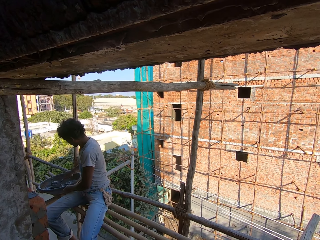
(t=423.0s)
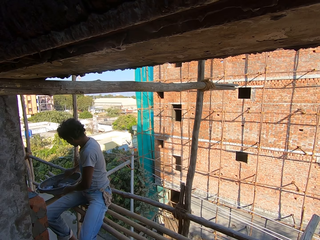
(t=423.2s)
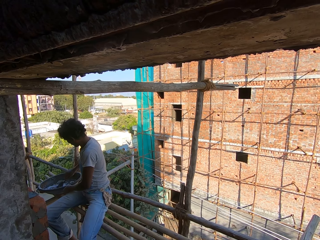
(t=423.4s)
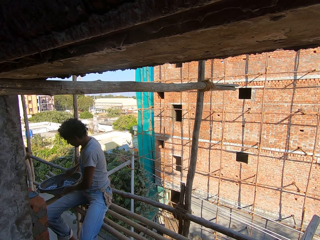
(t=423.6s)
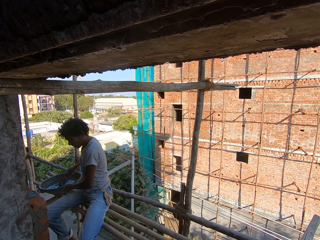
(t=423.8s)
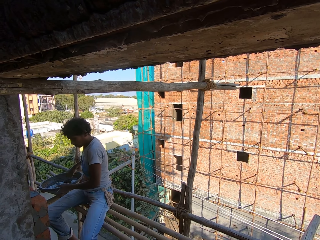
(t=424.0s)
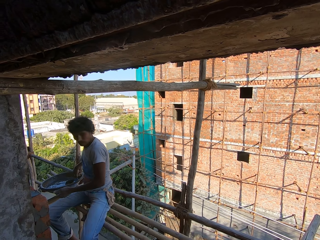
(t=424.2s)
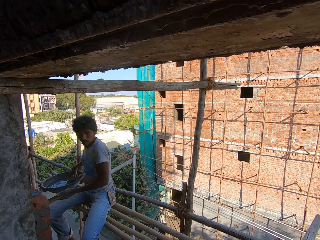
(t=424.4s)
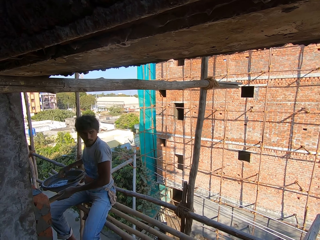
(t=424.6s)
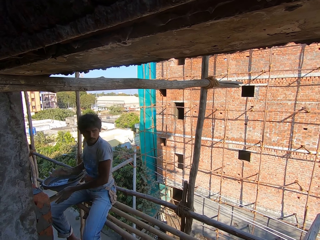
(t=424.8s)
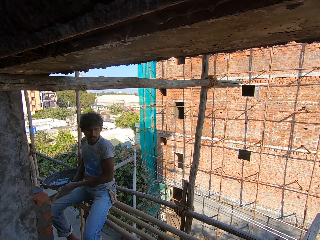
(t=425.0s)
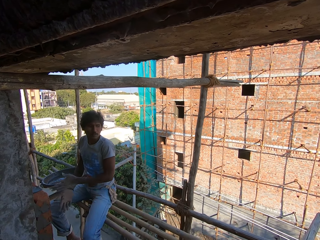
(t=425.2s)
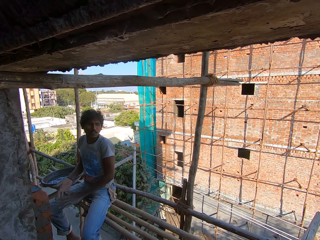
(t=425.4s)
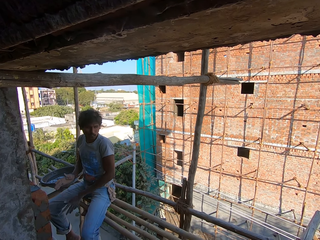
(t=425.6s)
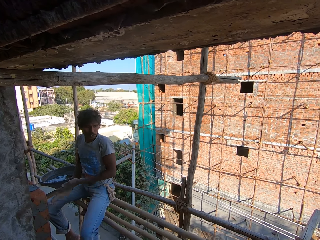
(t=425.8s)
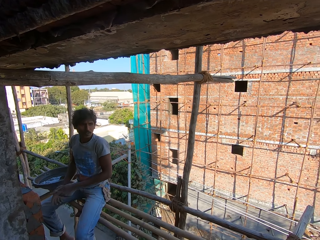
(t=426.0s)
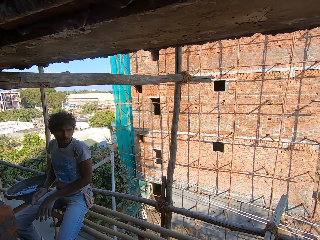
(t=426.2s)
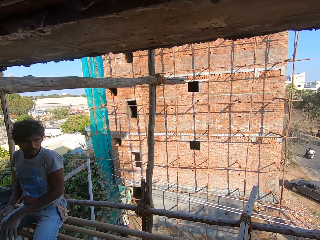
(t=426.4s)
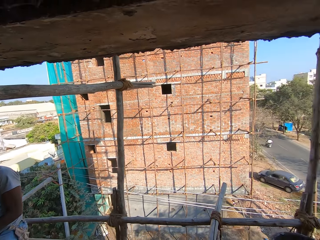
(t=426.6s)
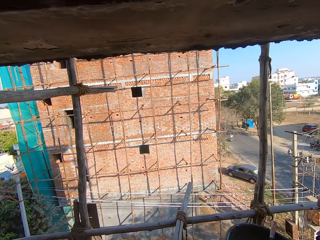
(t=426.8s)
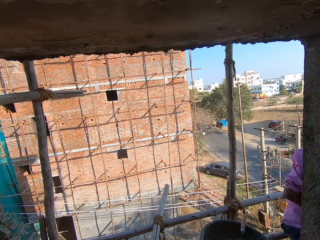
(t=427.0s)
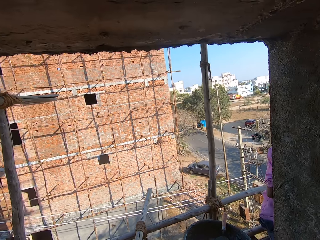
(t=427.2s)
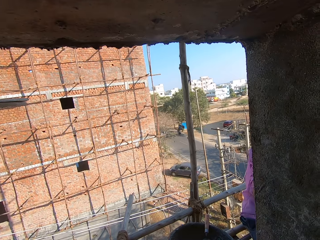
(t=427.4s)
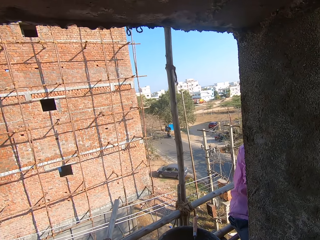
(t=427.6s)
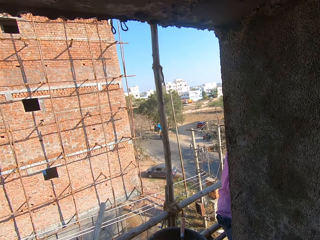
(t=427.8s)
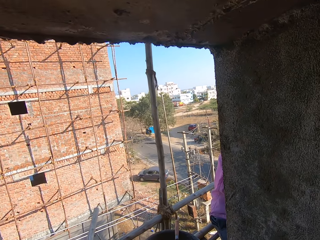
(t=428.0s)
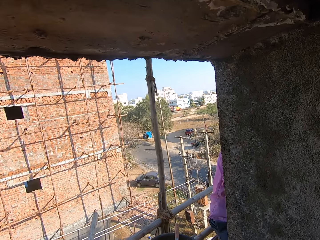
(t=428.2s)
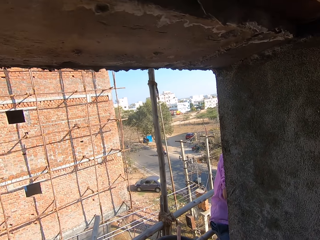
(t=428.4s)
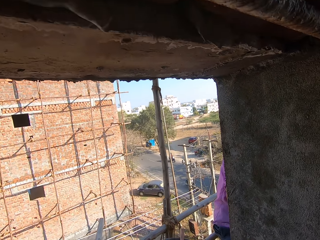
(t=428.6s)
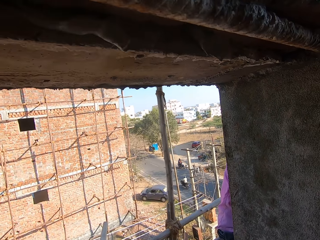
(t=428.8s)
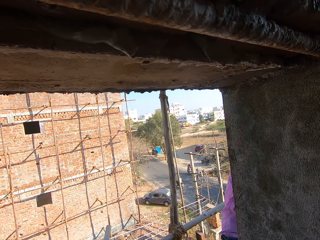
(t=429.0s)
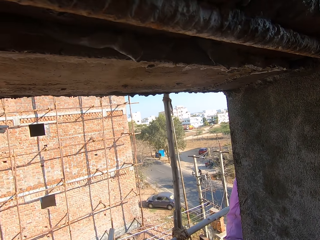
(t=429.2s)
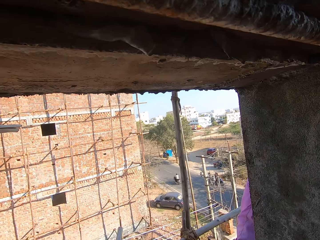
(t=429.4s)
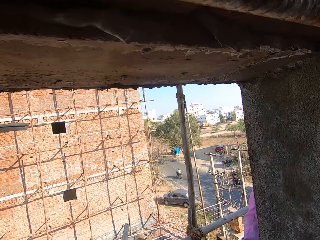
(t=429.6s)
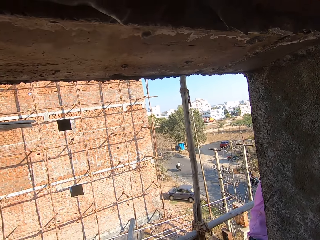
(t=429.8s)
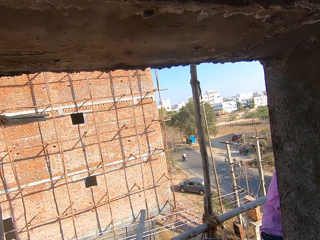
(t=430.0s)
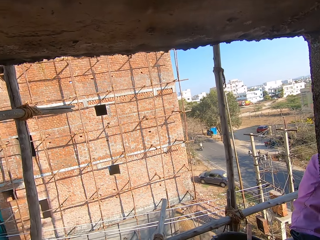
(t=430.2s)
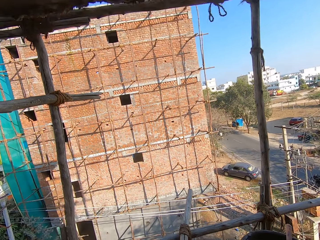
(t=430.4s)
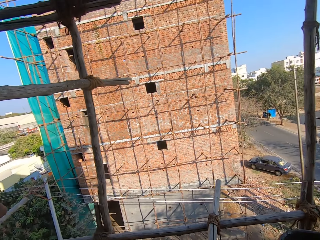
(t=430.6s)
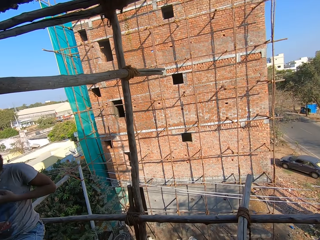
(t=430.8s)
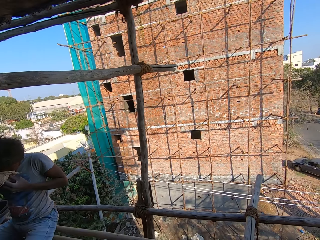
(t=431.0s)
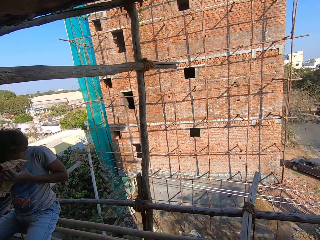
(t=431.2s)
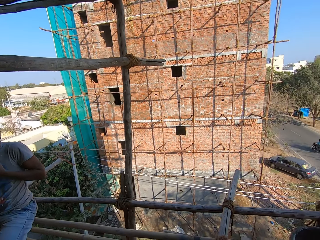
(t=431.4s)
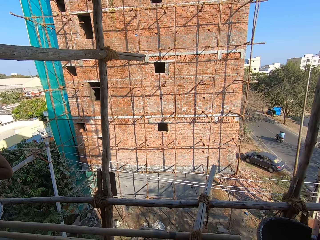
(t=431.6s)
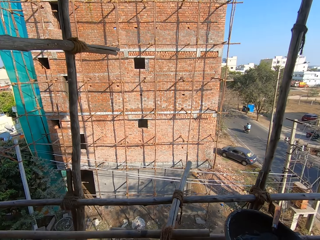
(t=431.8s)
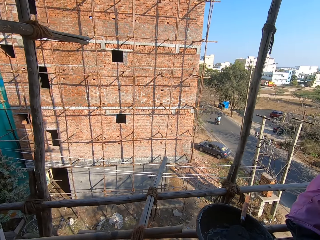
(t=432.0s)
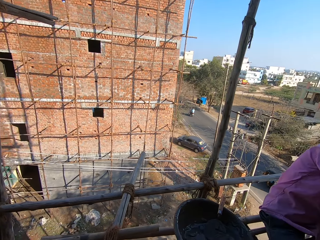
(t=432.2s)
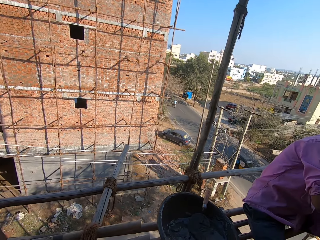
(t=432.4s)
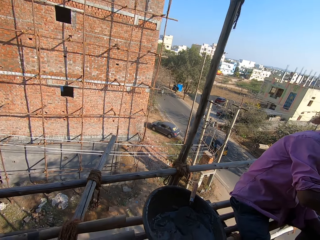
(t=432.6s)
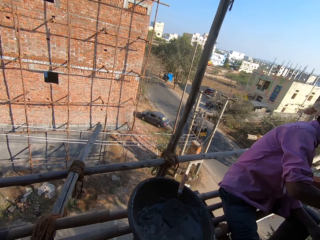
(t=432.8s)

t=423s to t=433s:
A man dusts hands.

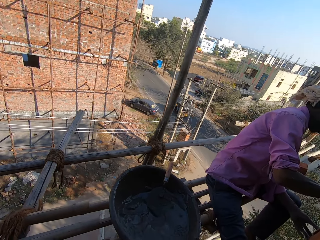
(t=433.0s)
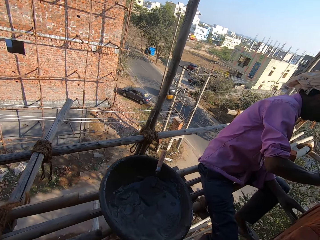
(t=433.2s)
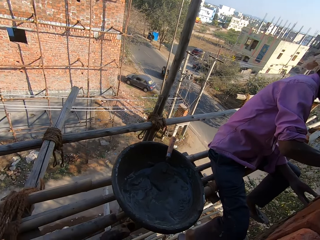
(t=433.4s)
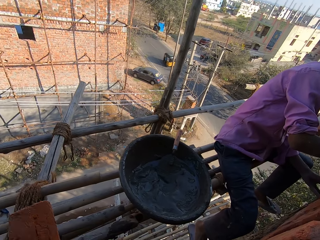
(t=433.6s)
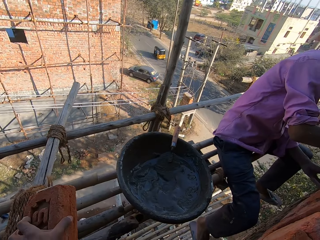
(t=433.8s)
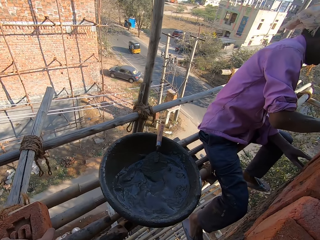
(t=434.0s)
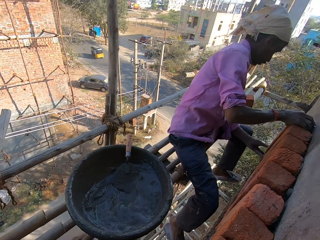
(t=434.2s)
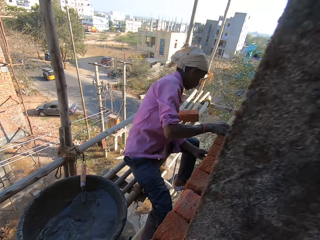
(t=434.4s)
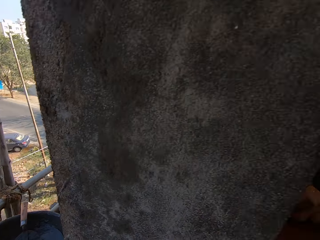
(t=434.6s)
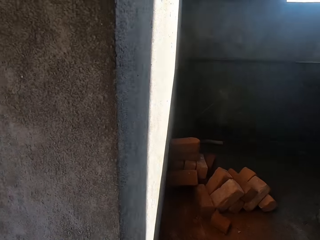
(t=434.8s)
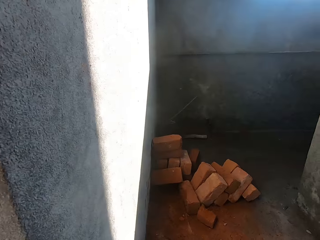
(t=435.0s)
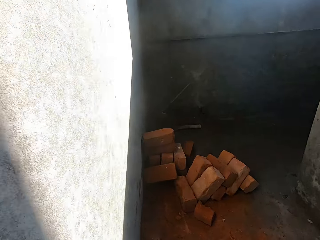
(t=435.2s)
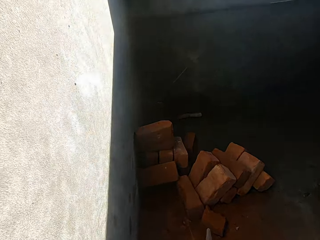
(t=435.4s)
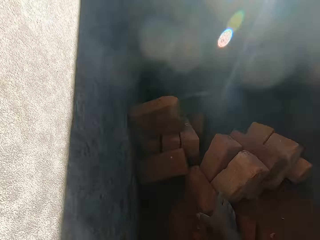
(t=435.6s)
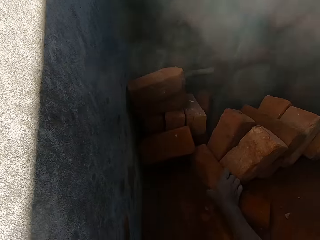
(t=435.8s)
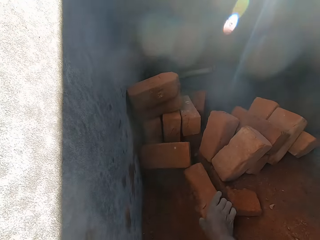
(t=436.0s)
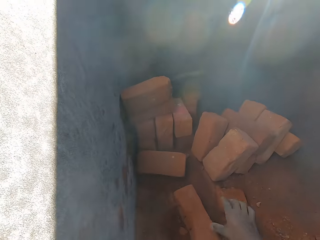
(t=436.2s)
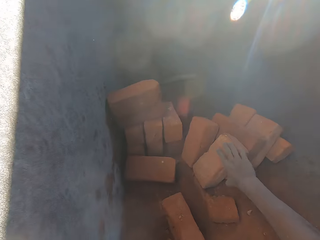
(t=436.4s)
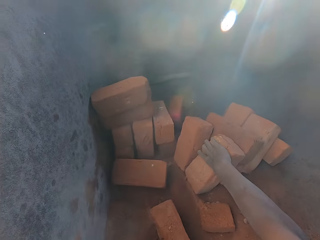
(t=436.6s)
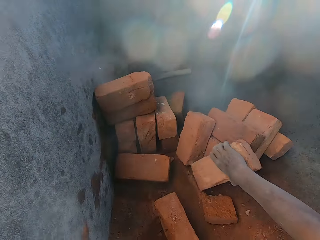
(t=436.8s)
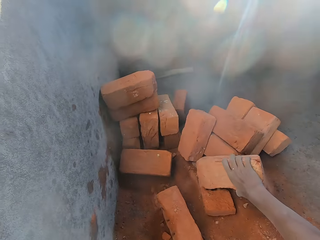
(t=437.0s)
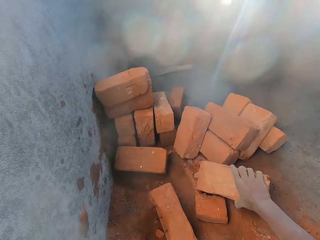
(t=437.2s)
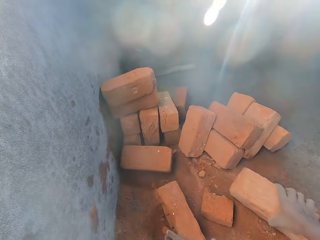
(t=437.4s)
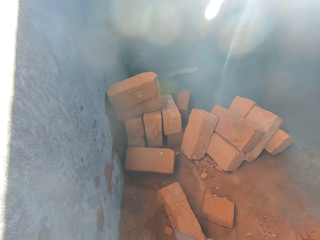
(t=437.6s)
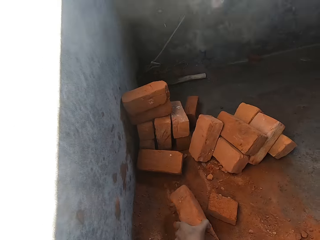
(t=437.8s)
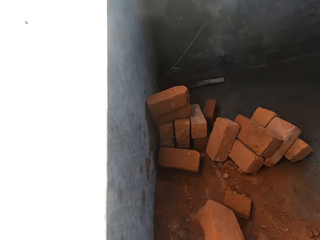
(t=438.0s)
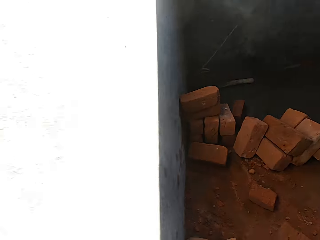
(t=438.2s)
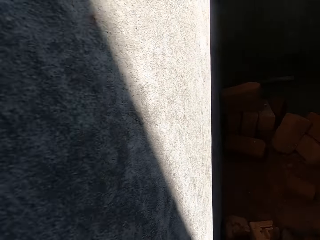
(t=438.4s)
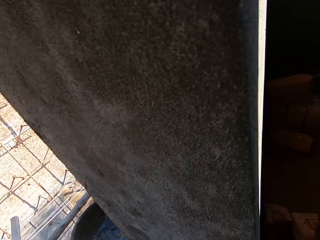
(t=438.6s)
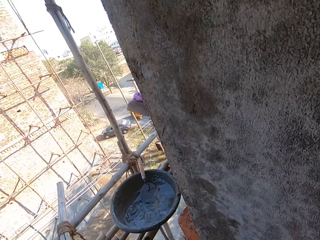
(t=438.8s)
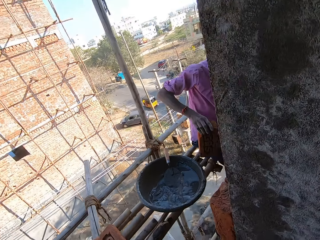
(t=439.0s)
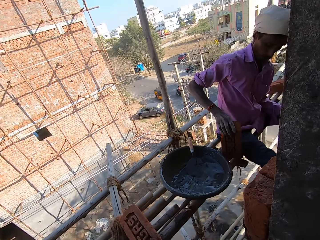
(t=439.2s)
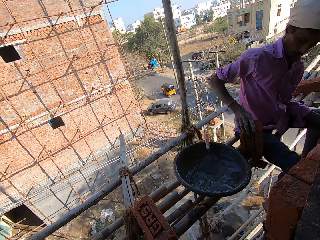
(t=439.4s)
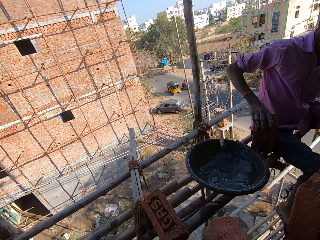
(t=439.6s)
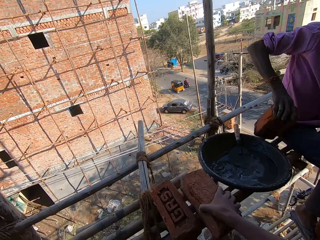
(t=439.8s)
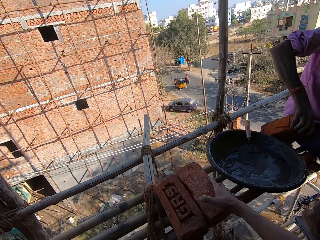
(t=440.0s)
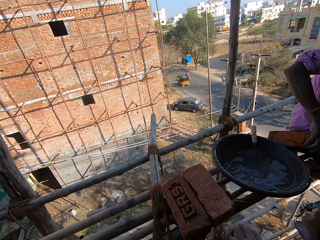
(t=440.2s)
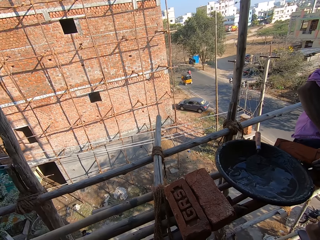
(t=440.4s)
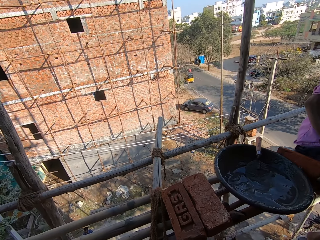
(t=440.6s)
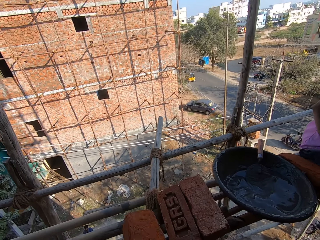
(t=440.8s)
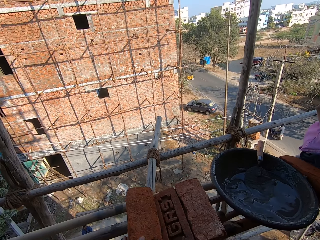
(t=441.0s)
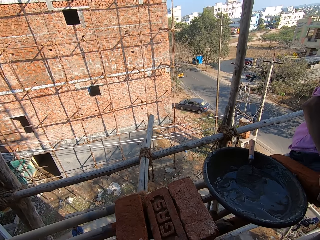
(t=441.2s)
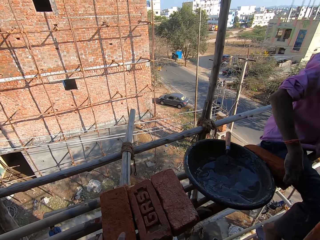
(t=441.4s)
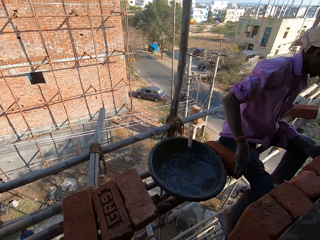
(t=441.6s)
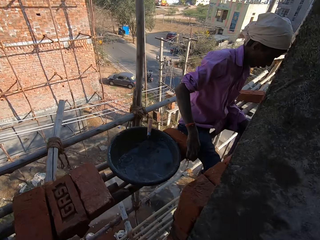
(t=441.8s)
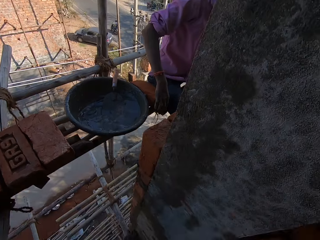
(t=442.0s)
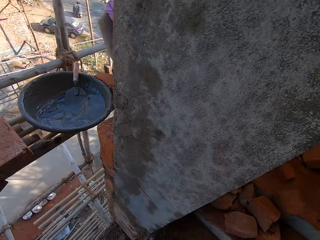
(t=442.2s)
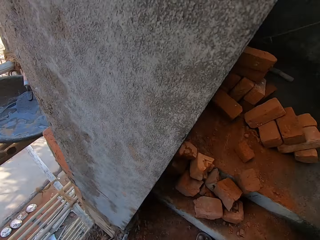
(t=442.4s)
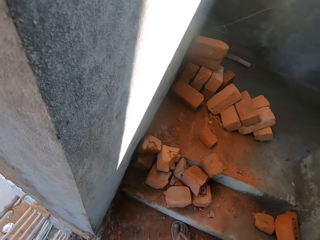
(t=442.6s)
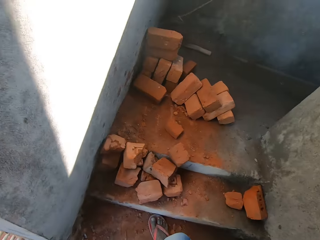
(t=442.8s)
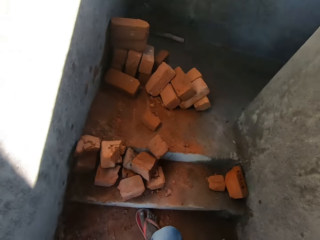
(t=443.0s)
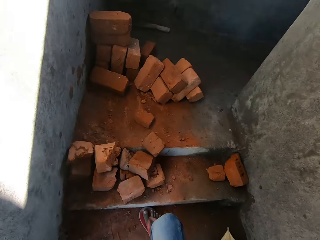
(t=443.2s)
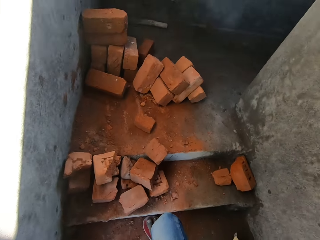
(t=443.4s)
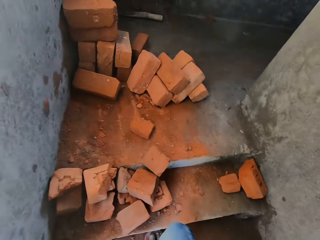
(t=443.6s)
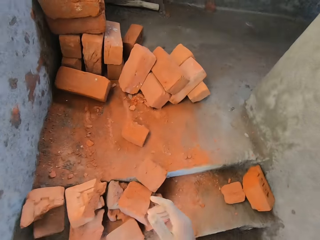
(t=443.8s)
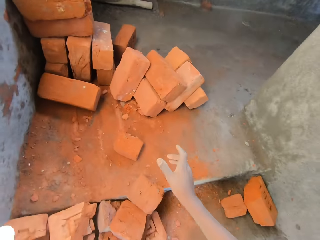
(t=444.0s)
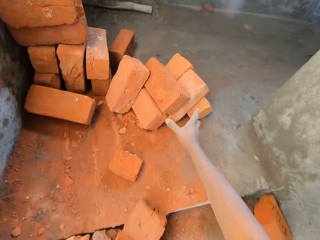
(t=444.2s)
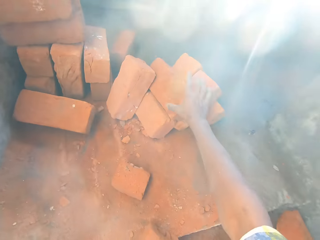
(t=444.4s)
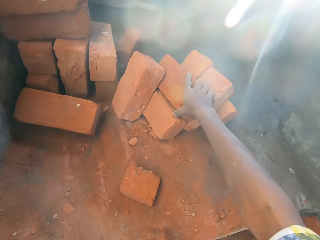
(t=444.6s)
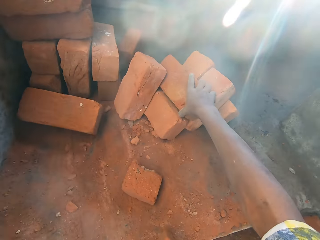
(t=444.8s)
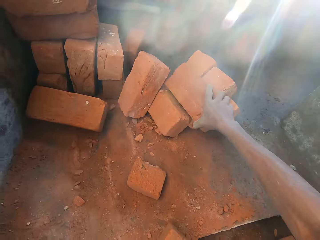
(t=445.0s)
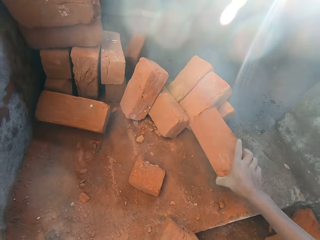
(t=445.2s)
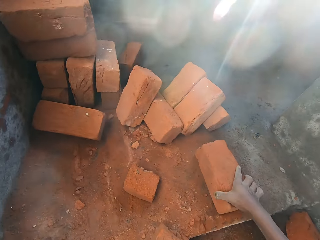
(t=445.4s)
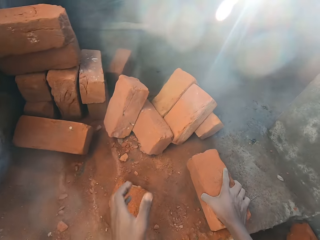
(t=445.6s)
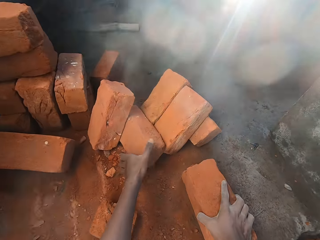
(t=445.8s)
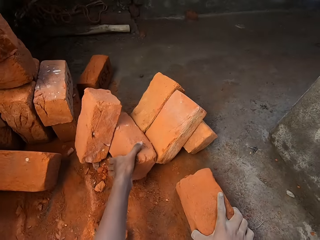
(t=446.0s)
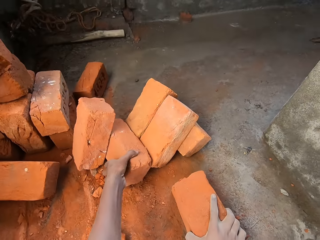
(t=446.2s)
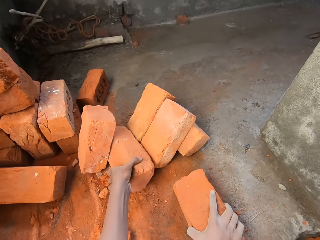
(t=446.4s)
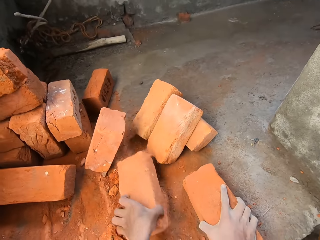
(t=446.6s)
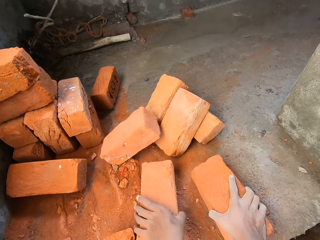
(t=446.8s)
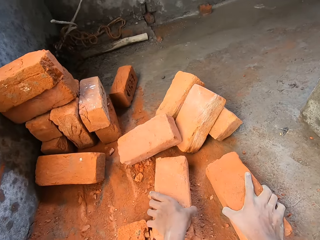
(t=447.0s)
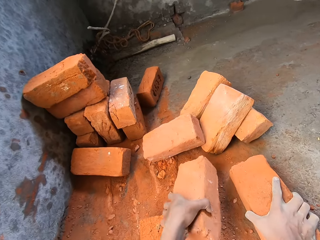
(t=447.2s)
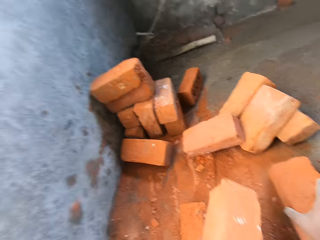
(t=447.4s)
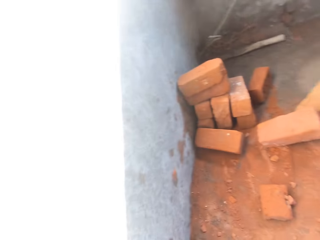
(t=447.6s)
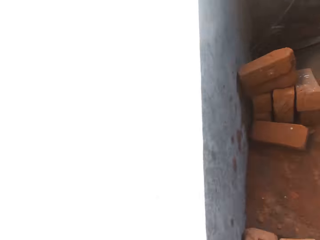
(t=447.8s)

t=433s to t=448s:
The camera wearer picks a brick with his right hand. He drops the brick on the support with his right hand. He picks a brick with his hands.
